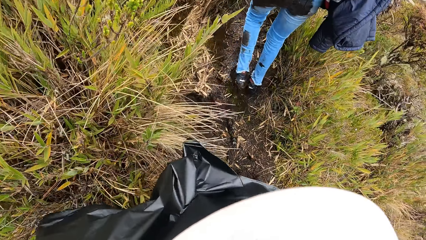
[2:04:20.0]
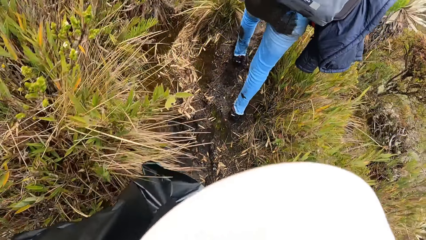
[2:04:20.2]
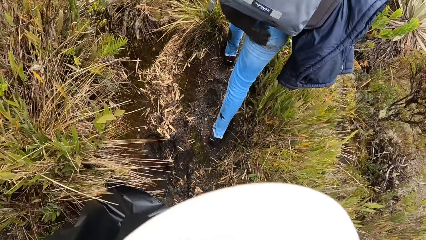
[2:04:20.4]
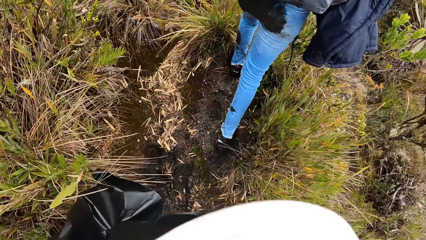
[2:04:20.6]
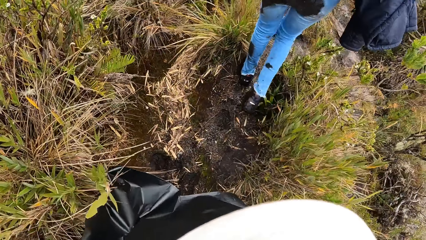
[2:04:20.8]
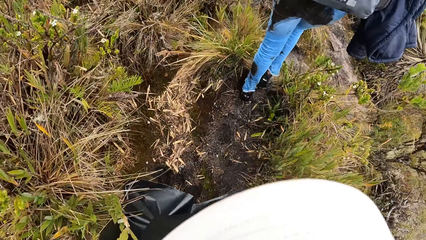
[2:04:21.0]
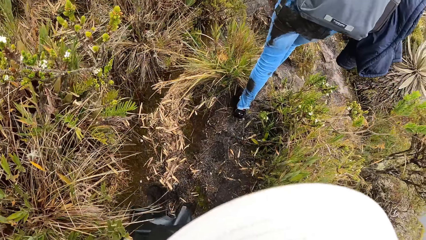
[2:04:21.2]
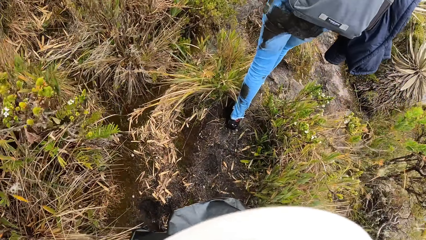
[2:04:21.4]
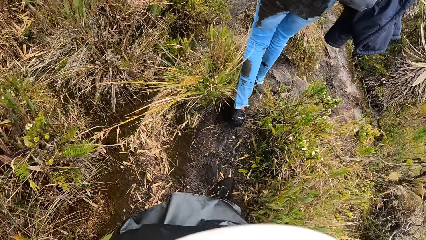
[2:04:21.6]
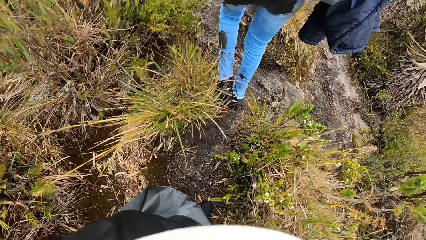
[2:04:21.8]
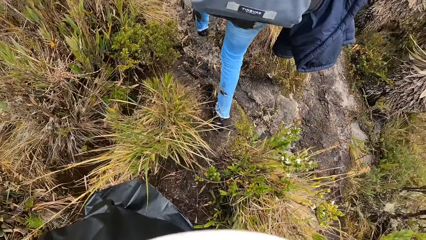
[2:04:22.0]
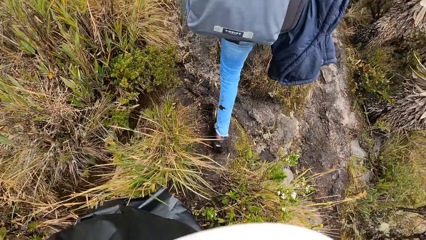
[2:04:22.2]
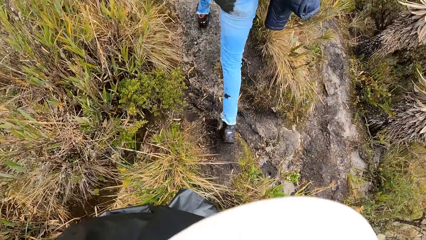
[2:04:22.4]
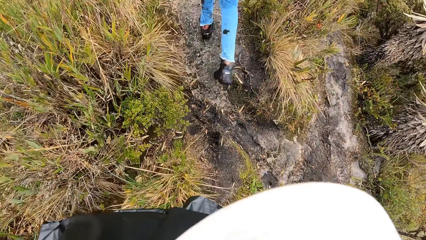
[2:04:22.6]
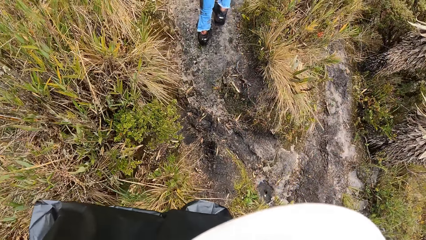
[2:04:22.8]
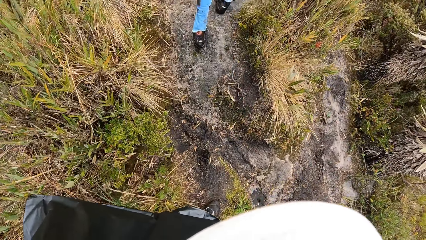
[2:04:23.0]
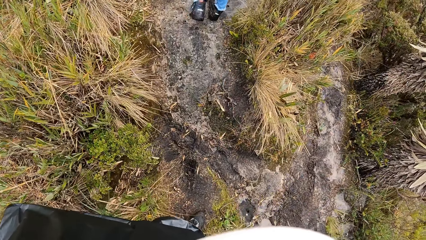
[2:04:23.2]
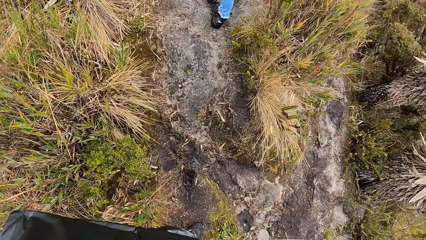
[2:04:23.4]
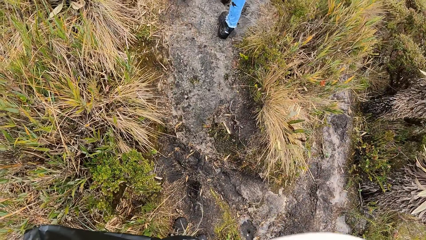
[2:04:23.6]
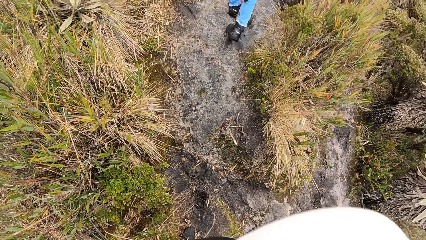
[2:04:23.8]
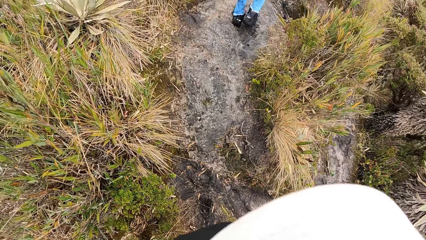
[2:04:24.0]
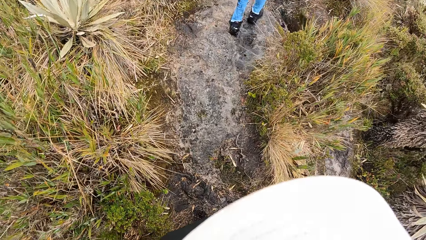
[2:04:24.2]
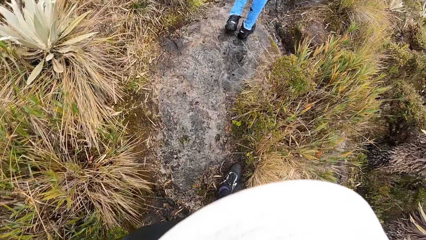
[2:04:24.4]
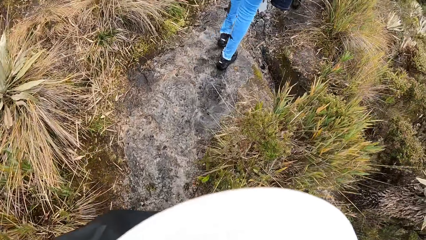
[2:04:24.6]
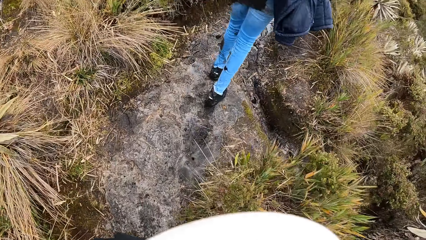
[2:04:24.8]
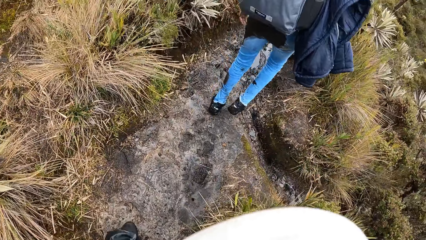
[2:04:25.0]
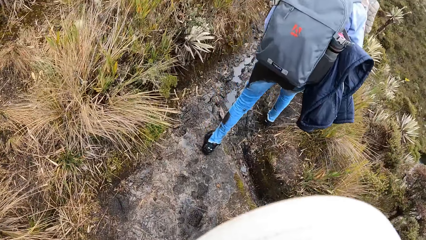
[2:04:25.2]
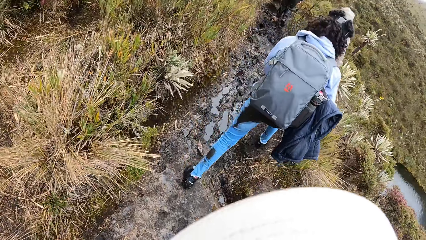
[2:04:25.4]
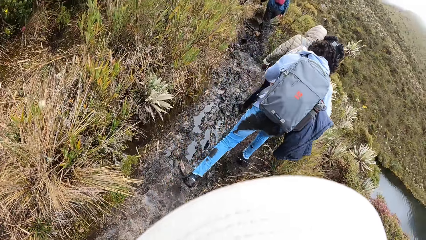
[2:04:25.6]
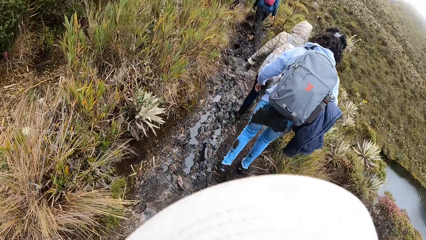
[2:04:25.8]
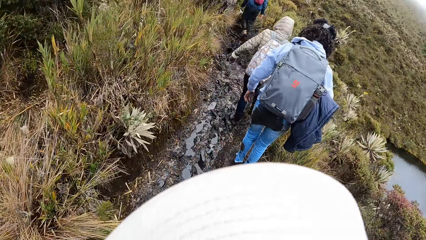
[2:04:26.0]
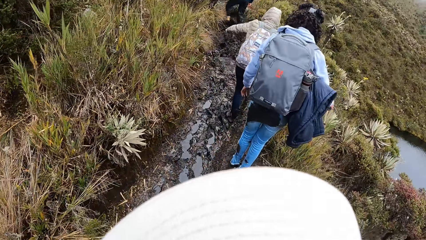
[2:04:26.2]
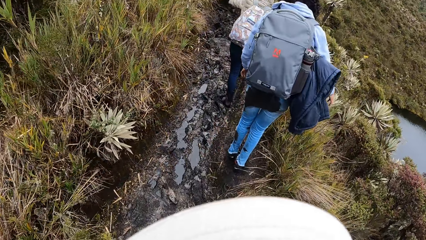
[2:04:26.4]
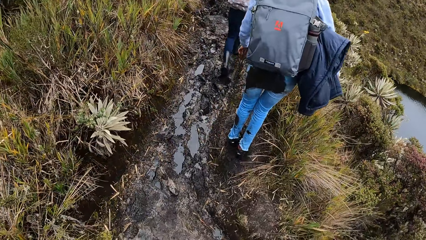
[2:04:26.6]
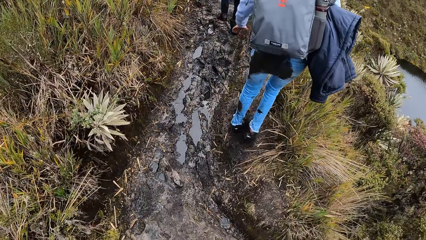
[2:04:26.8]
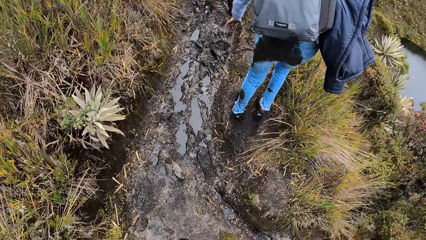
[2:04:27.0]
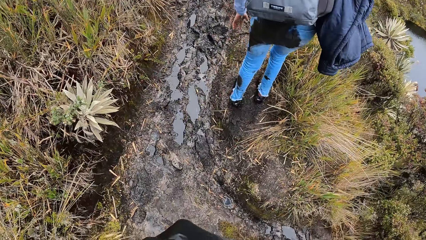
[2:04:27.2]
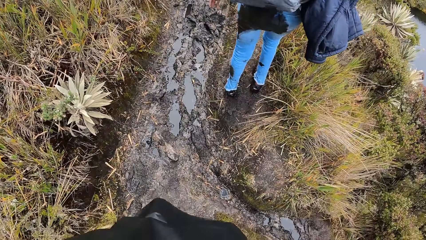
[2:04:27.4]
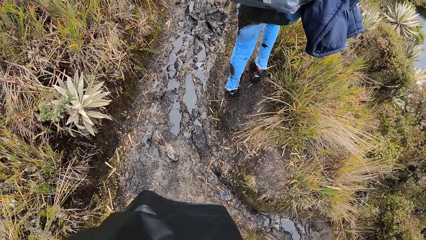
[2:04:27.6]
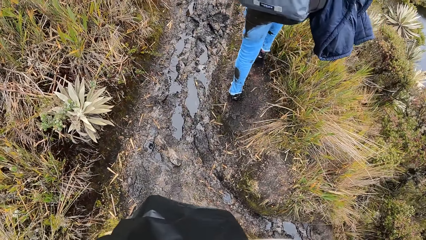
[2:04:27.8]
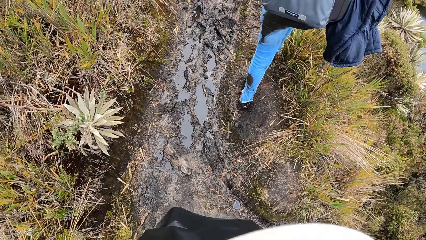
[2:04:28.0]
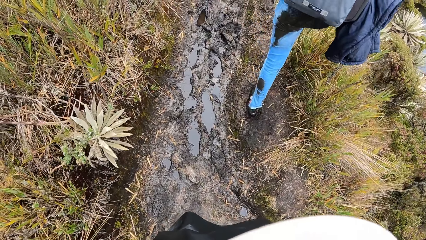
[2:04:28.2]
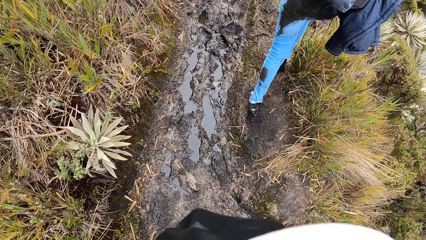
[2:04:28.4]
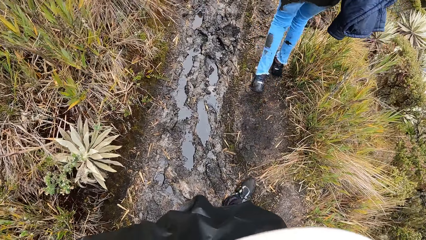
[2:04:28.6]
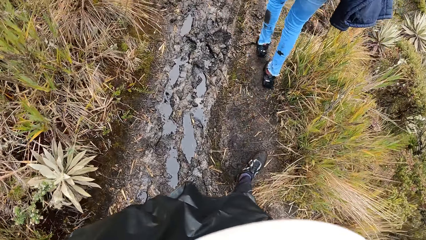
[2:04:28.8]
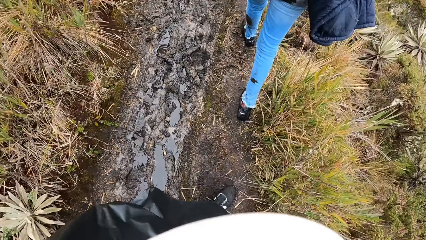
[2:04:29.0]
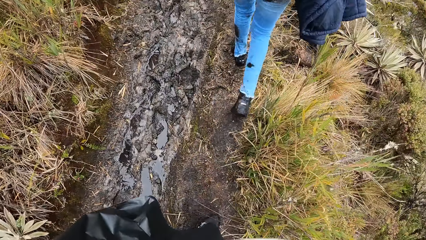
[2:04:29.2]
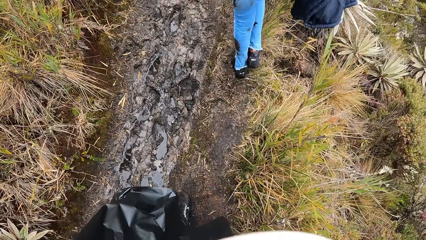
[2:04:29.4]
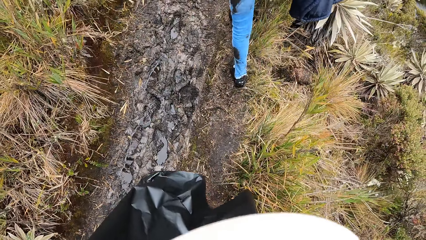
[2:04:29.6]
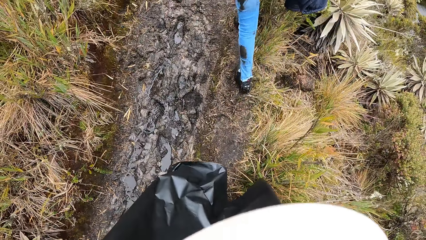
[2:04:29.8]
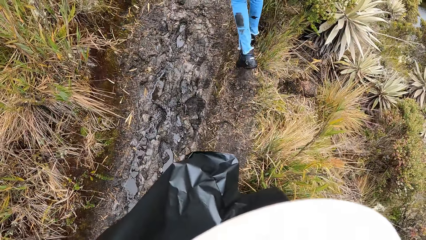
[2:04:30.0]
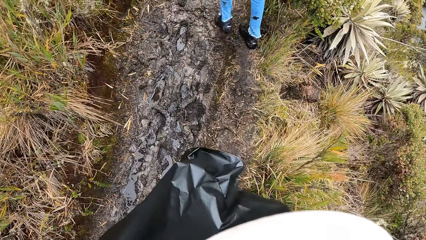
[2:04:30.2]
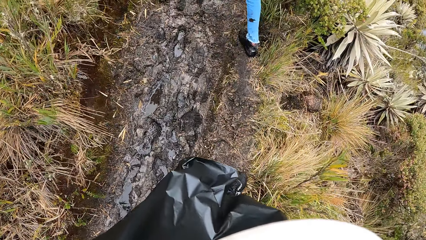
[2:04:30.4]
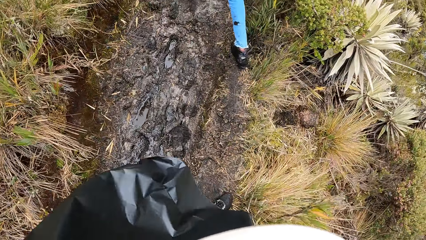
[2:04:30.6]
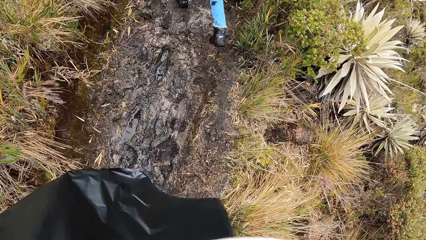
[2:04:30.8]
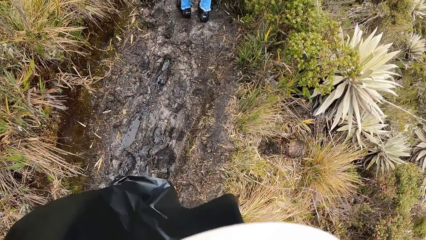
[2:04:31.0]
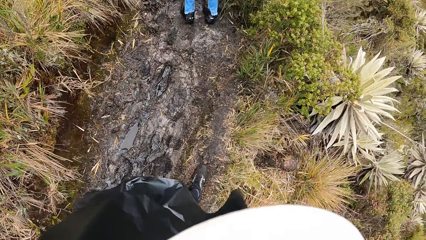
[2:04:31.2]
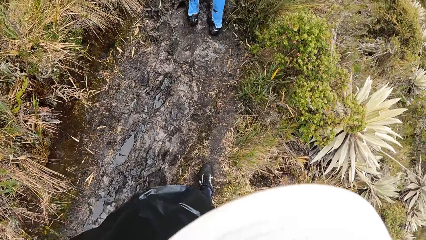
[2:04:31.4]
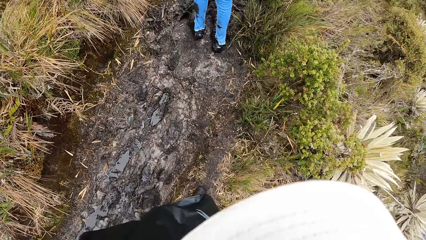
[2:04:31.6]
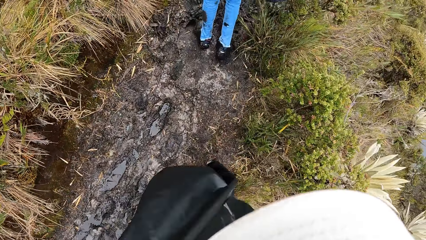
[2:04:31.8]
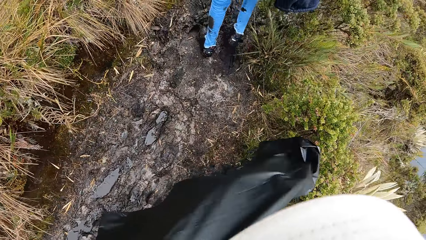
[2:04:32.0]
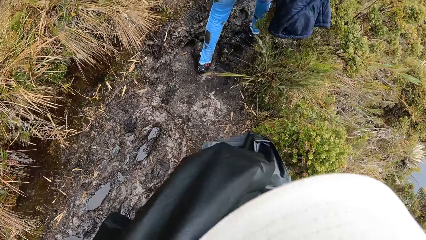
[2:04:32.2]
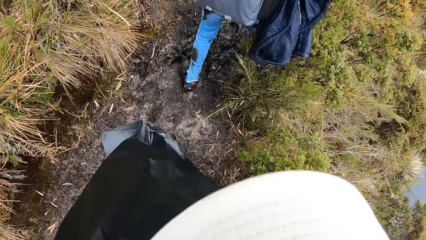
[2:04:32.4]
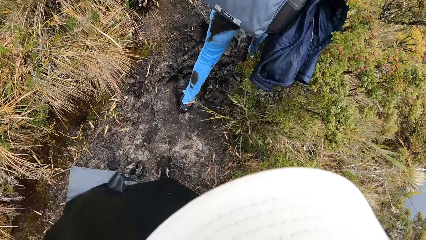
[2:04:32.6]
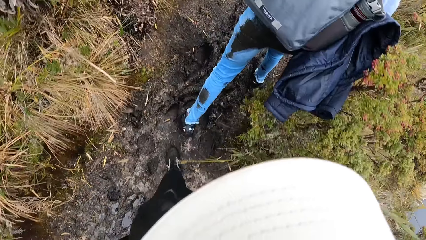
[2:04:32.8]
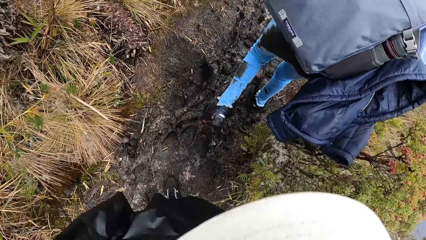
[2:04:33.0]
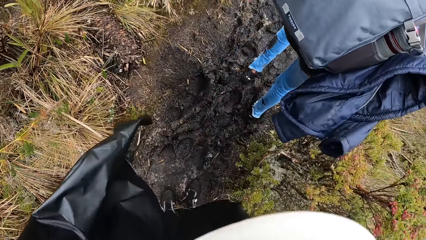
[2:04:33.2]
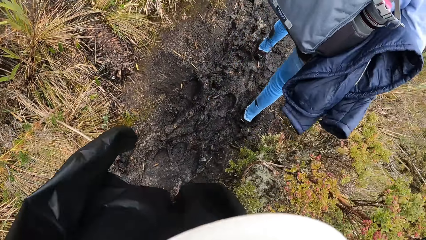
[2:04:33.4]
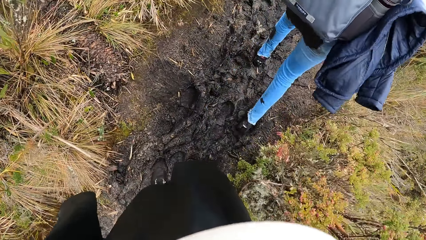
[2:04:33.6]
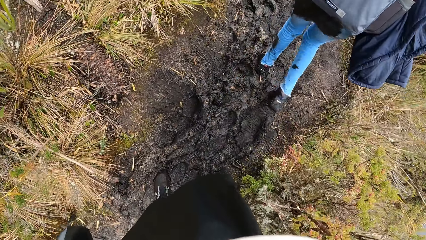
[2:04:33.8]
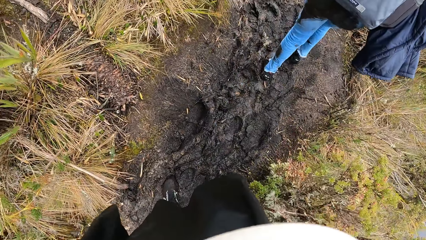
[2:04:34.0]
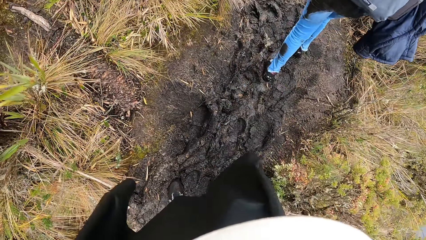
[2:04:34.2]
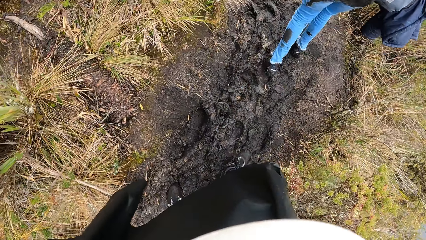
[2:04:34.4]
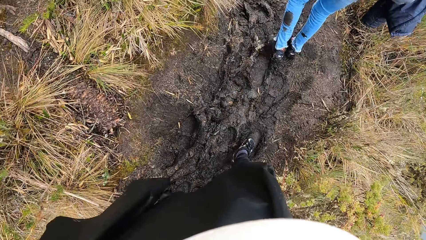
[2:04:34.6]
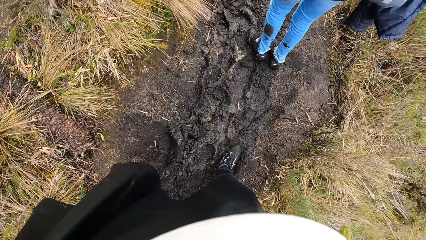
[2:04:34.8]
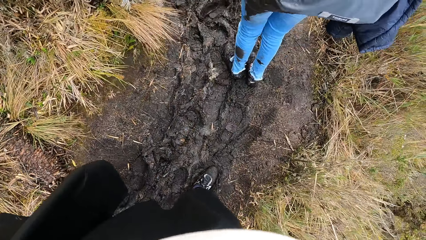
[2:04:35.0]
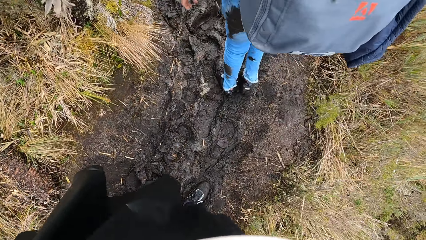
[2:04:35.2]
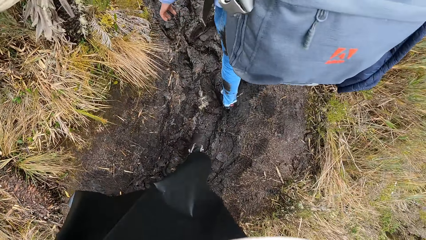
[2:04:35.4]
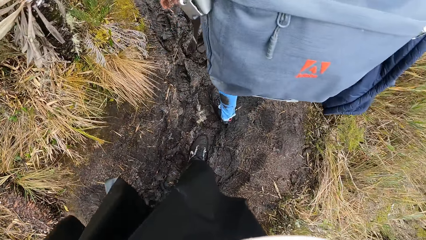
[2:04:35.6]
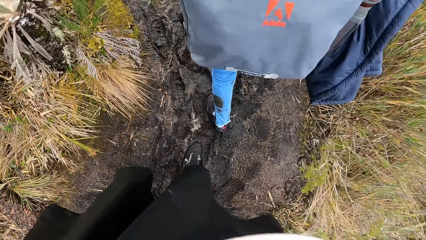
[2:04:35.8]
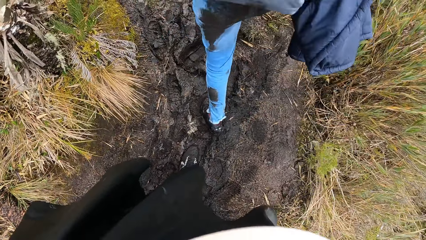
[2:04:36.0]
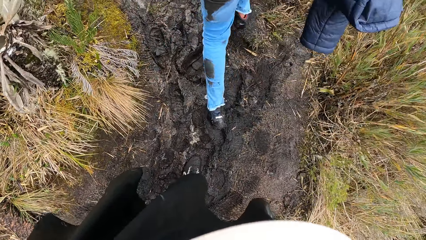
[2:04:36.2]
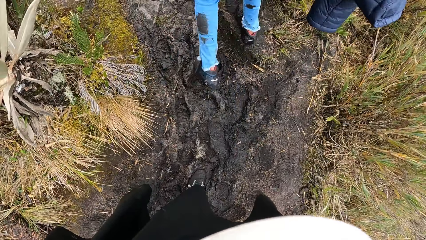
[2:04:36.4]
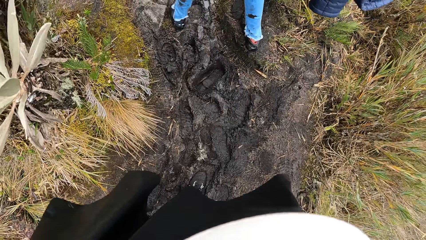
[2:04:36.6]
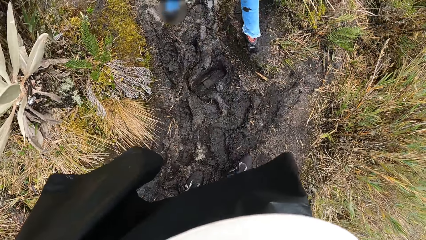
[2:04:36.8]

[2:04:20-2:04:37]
The camera wearer hikes. They hike again.
